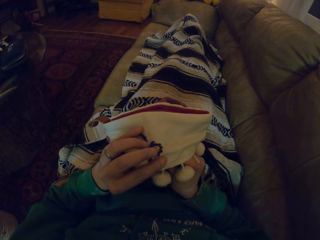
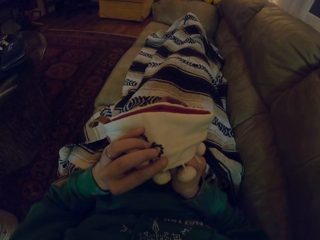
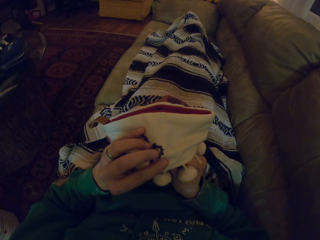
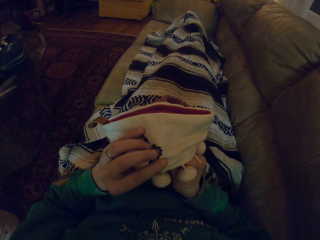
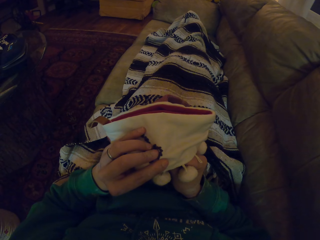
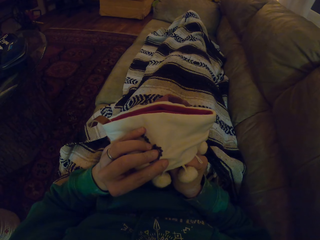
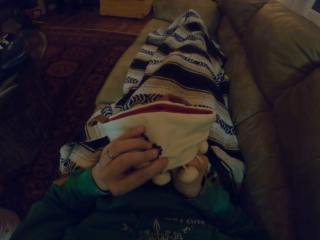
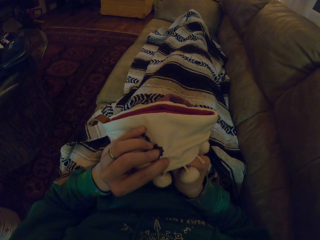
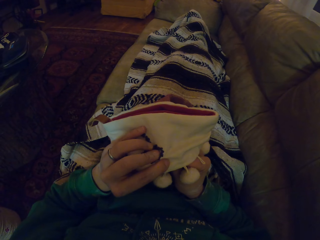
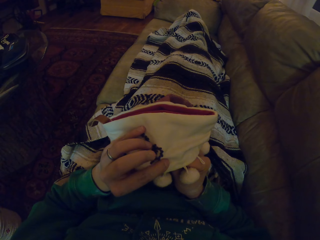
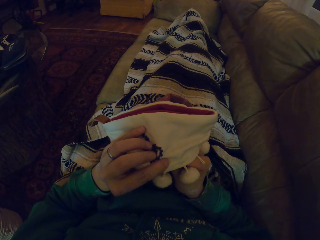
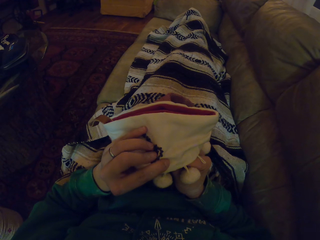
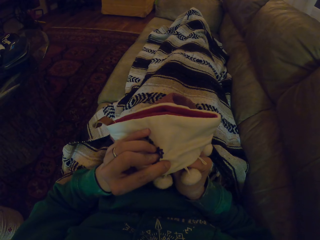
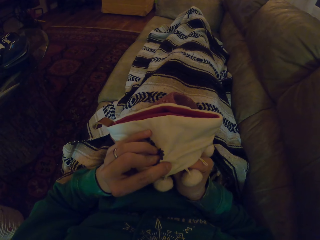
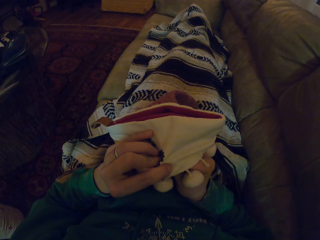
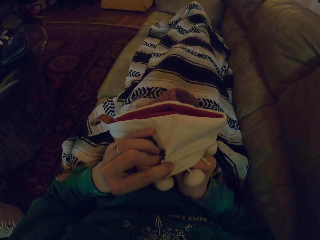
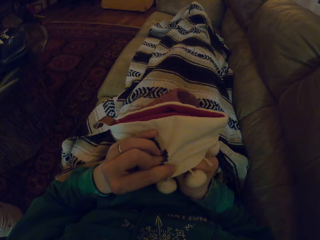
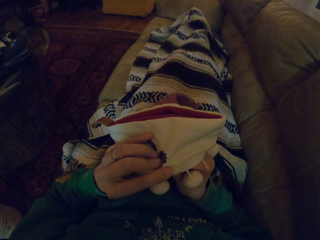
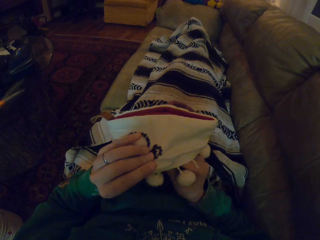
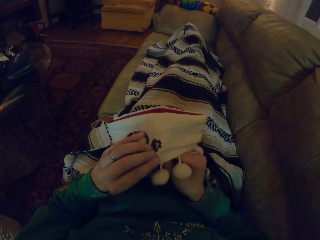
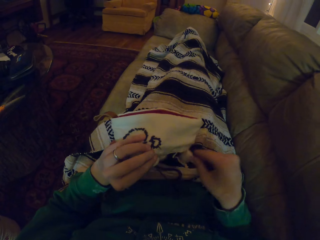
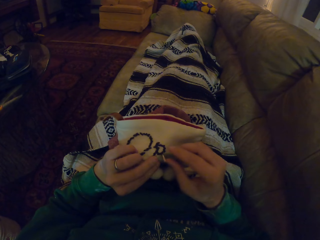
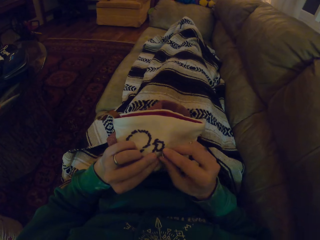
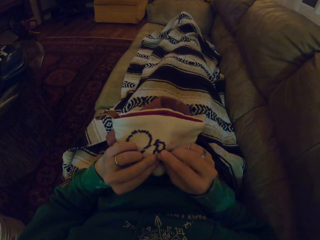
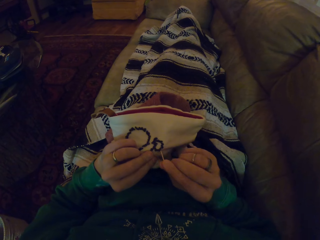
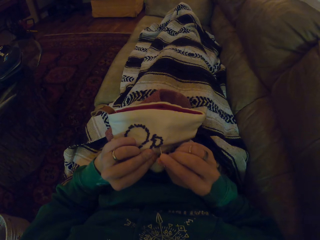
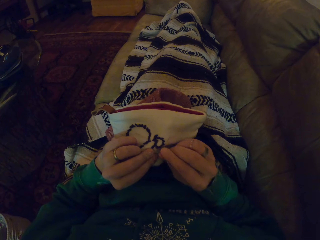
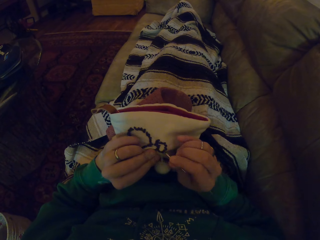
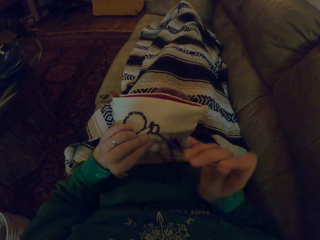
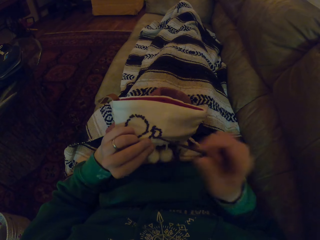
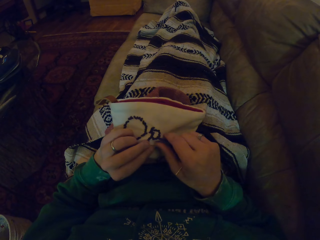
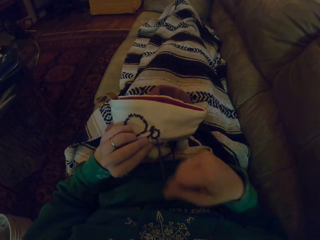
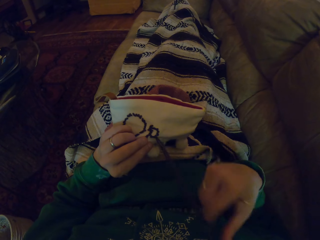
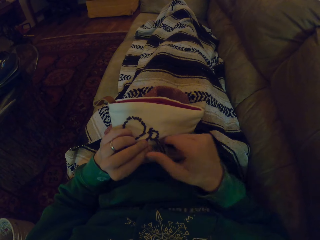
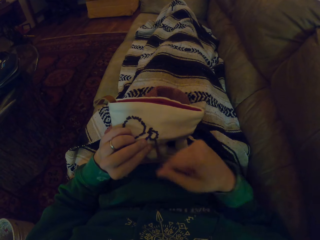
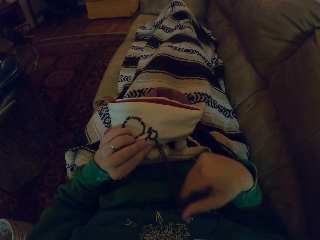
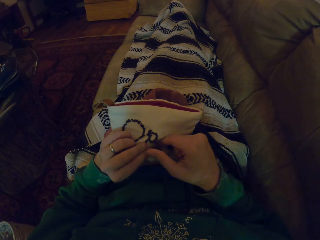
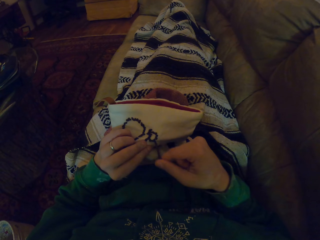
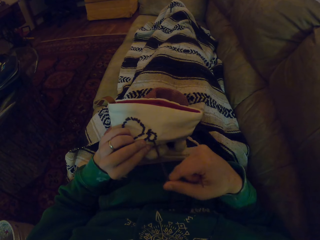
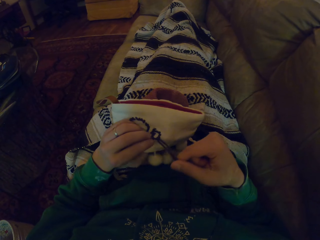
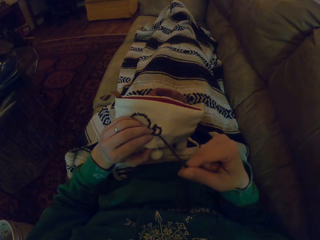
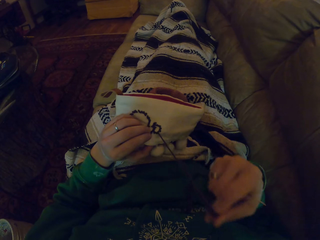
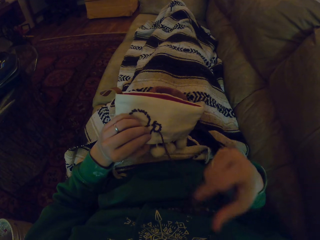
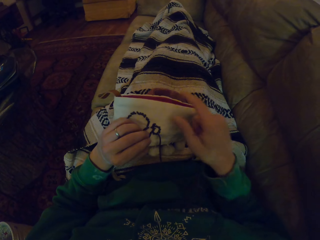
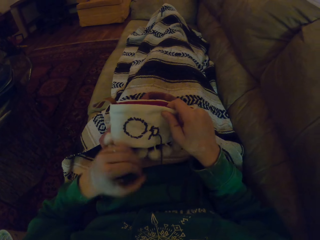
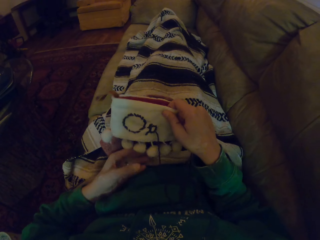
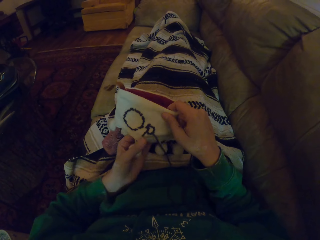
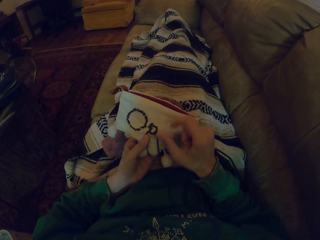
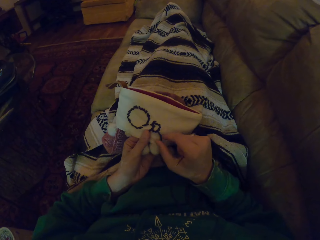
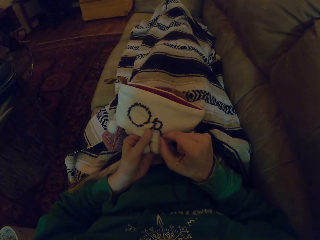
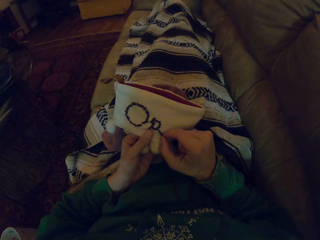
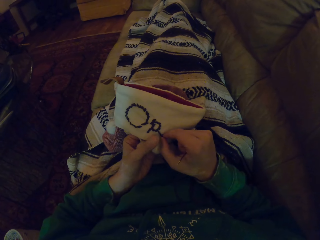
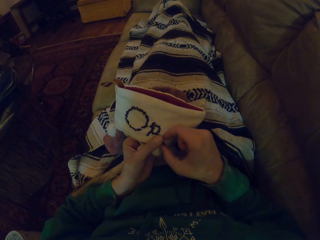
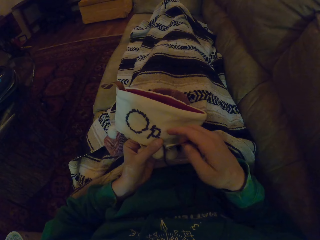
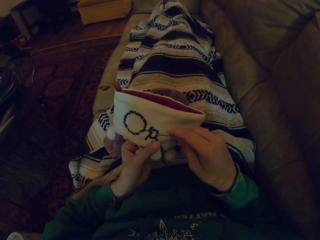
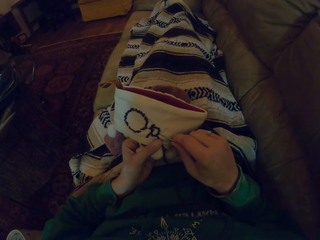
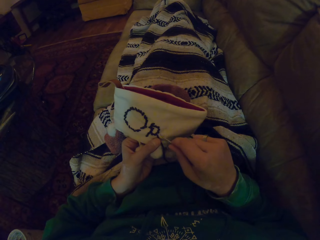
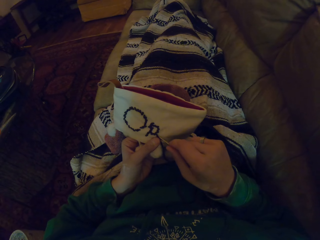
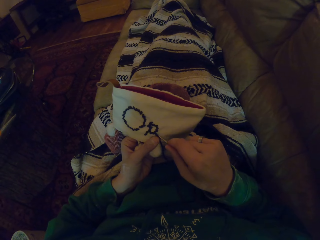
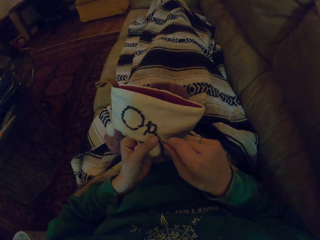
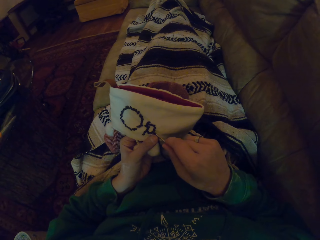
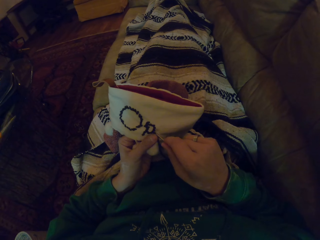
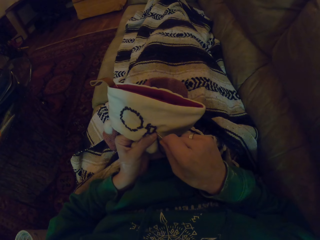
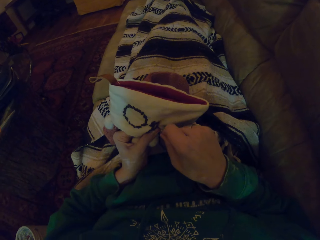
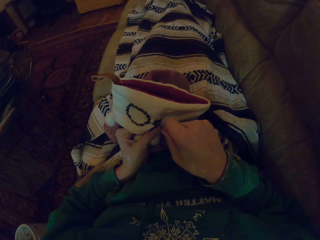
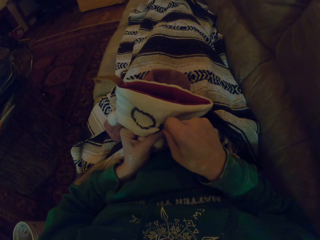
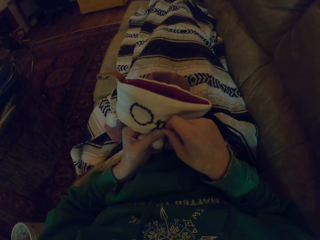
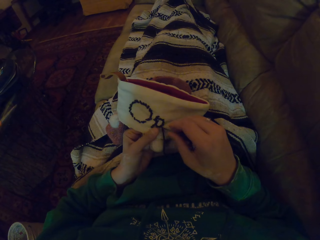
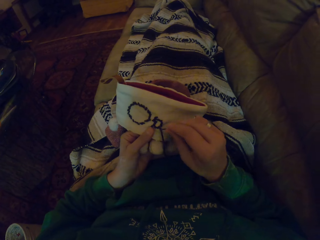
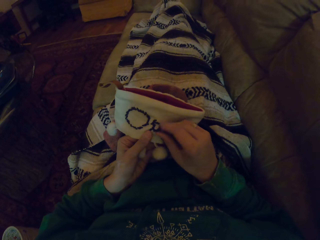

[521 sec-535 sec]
The camera wearer knits the garment with a sewing needle. They pull the thread. They move the hand holding the garment. They align the thread. They knit the garment.

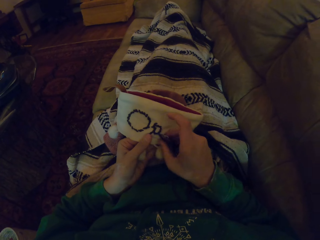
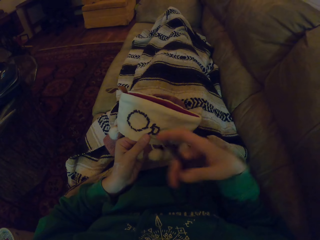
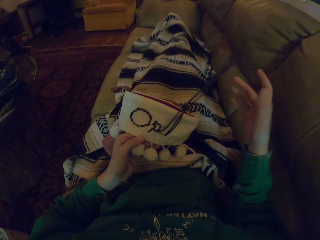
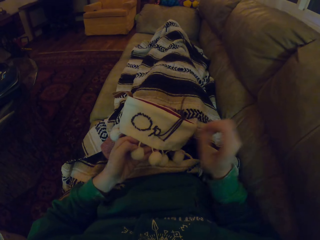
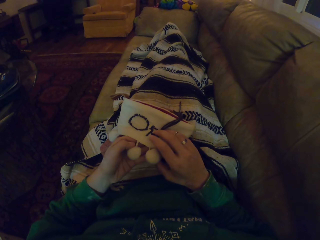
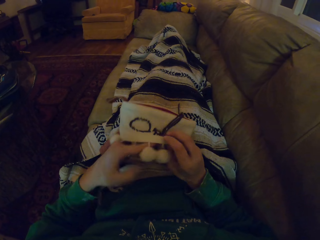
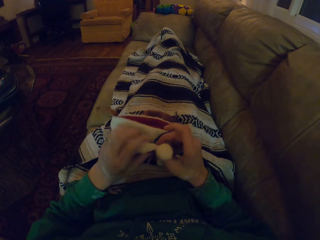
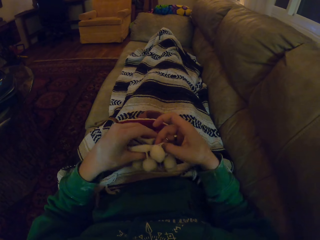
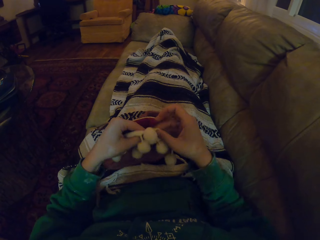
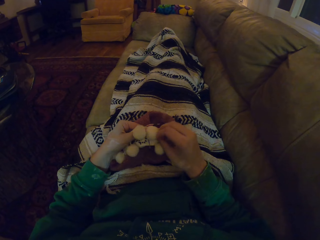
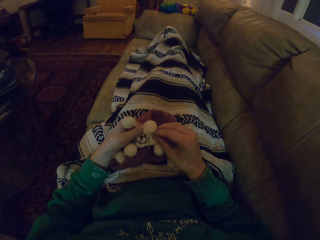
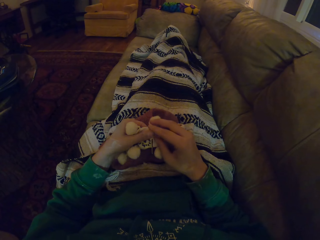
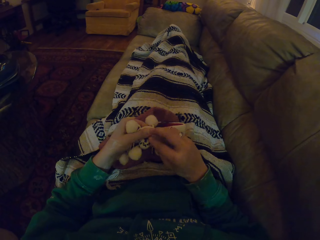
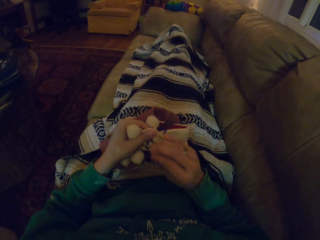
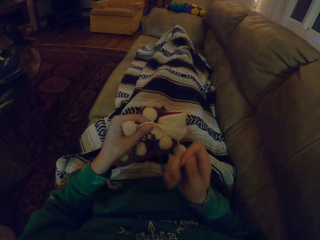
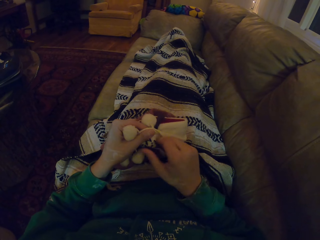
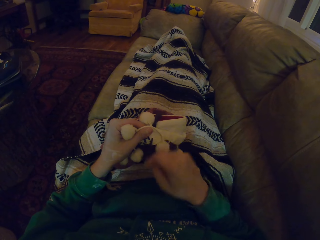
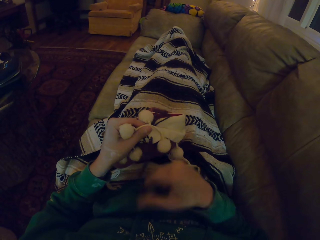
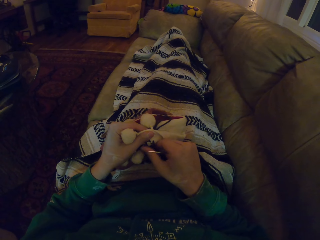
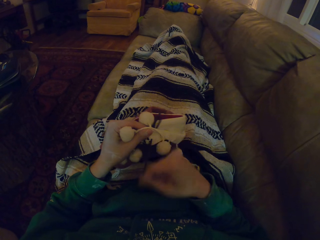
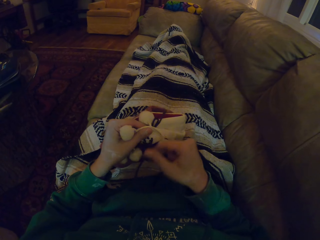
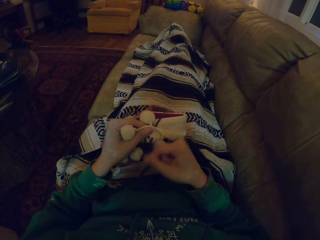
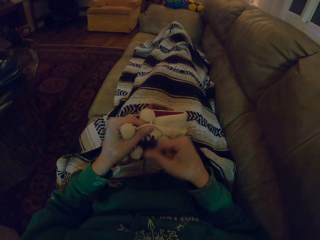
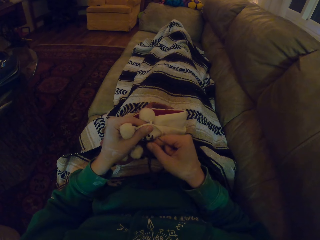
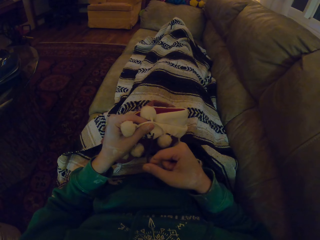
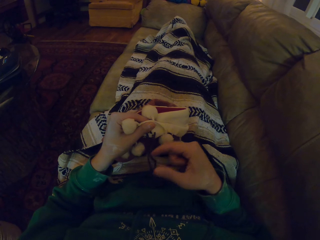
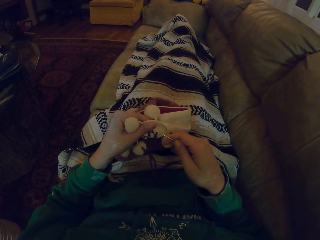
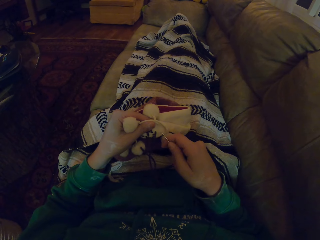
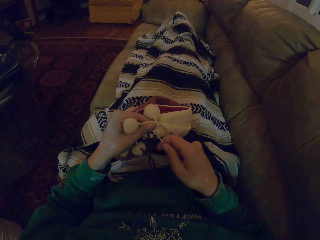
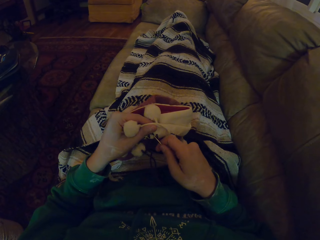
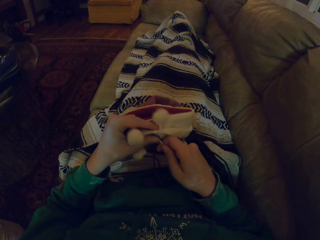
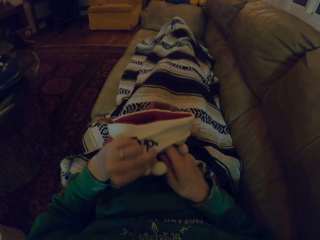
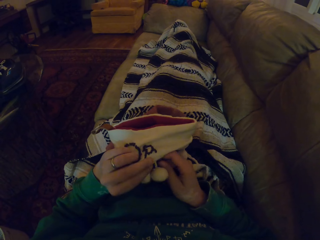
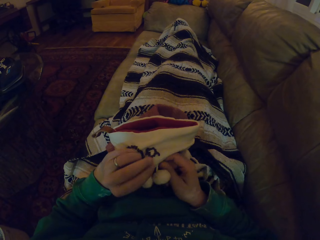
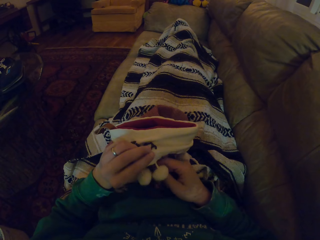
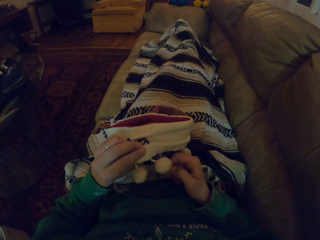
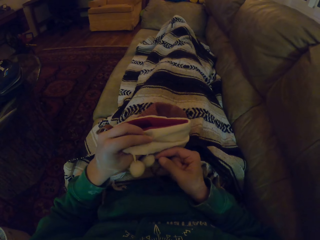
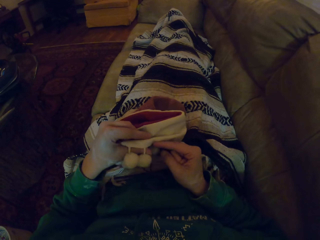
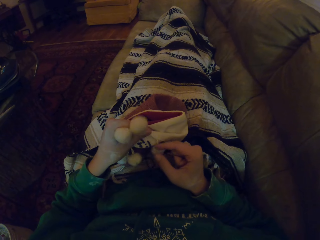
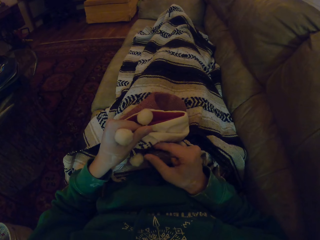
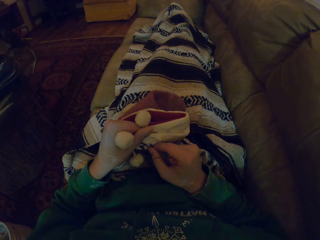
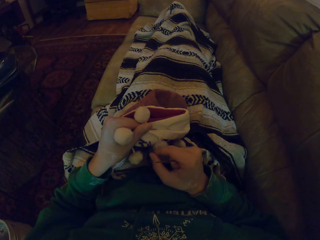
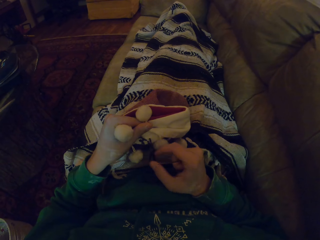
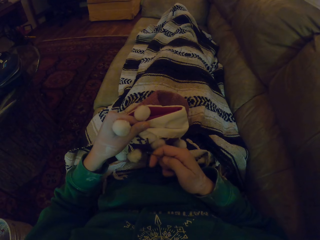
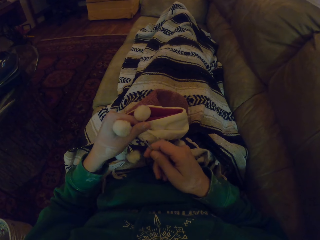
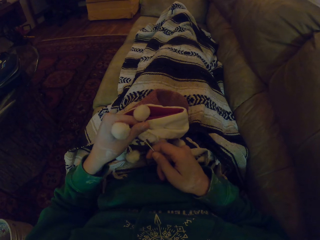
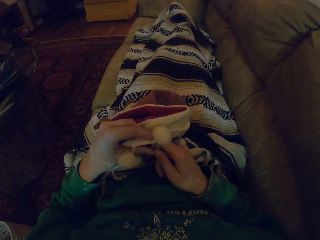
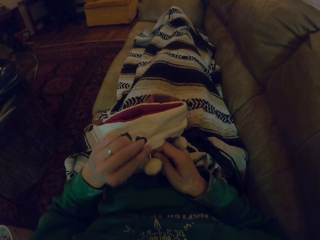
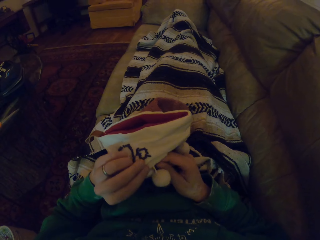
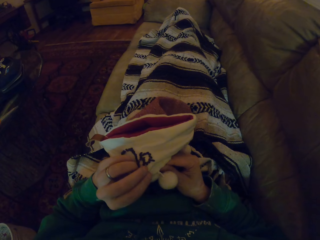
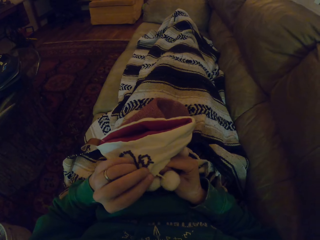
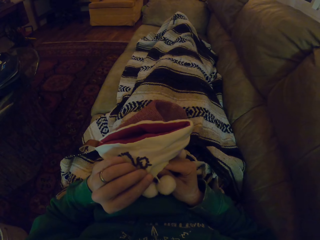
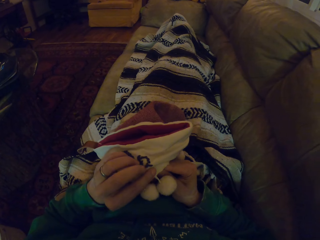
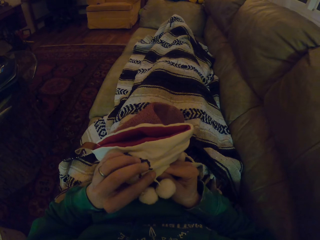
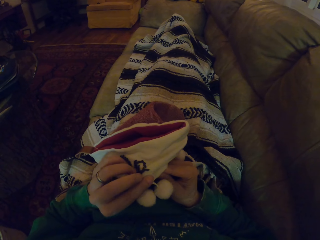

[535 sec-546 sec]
The camera wearer pushes the thread. They fold the garment. They pull the thread. They move the sewing needle. They turn the garment. They stare at the garment. They fold the garment. They pull the thread. They move the sewing needle. They turn the garment. They stare at the garment. They adjust the garment.
